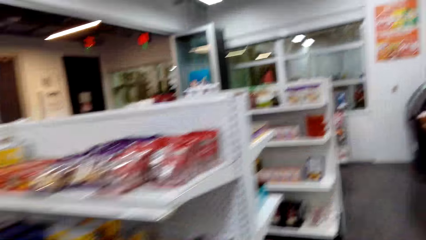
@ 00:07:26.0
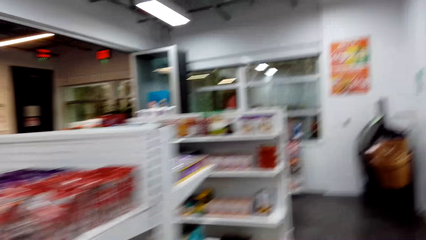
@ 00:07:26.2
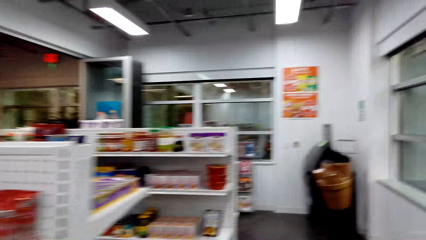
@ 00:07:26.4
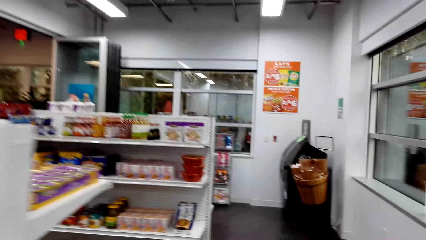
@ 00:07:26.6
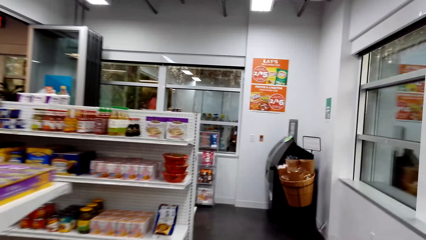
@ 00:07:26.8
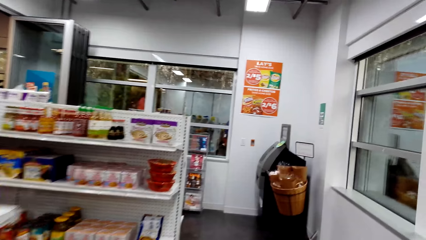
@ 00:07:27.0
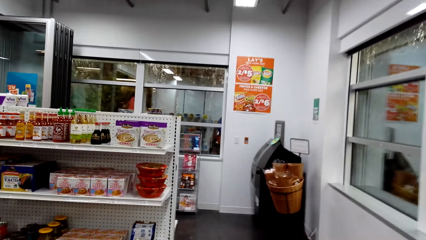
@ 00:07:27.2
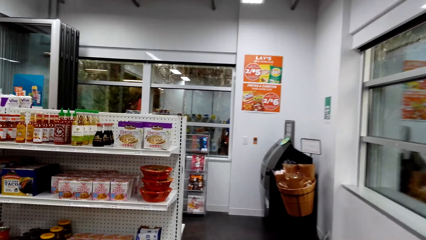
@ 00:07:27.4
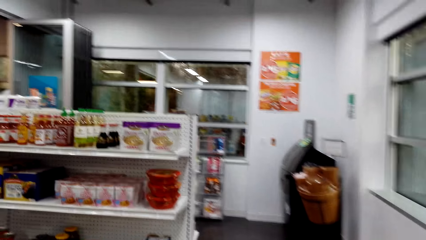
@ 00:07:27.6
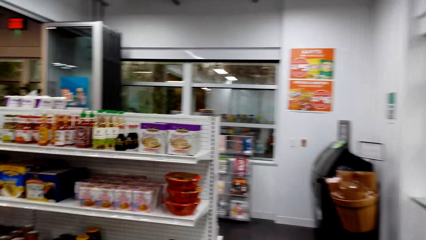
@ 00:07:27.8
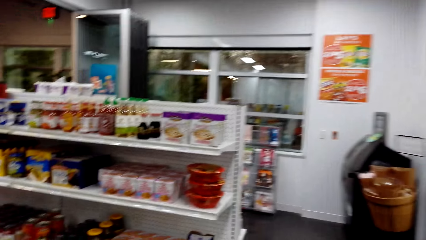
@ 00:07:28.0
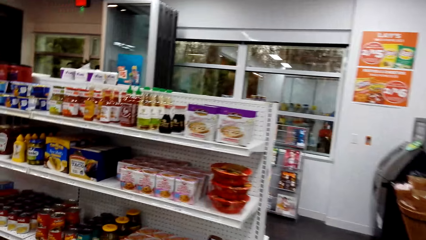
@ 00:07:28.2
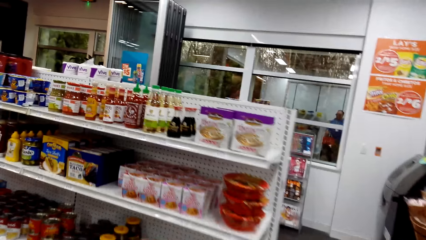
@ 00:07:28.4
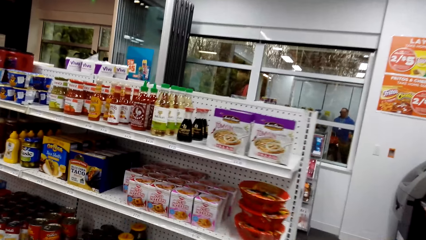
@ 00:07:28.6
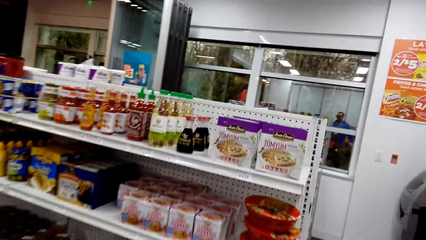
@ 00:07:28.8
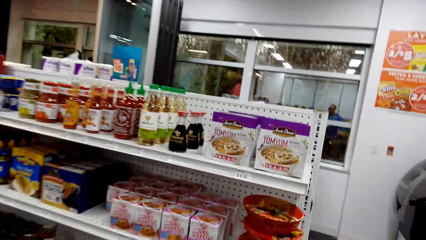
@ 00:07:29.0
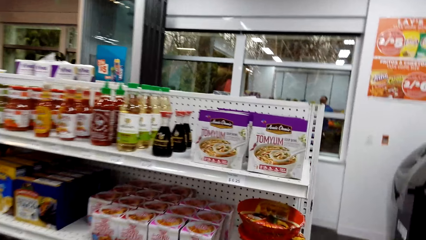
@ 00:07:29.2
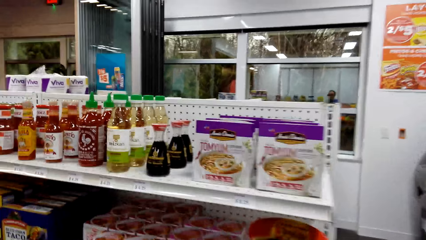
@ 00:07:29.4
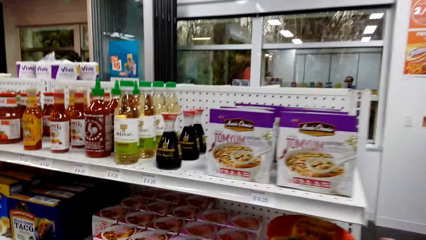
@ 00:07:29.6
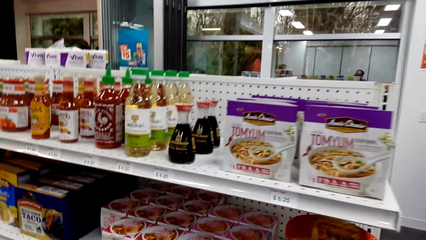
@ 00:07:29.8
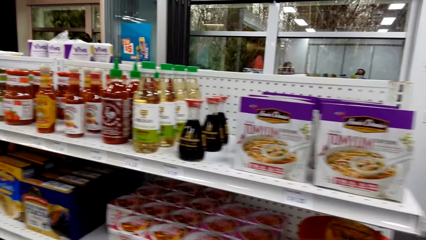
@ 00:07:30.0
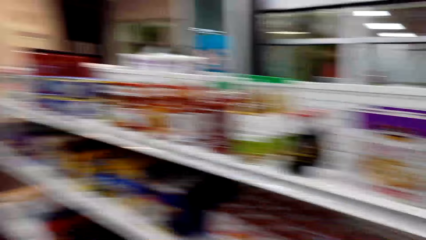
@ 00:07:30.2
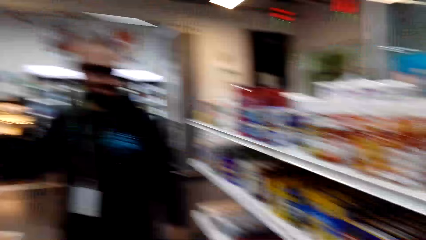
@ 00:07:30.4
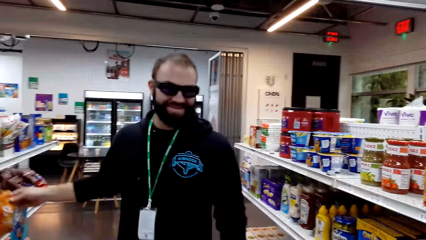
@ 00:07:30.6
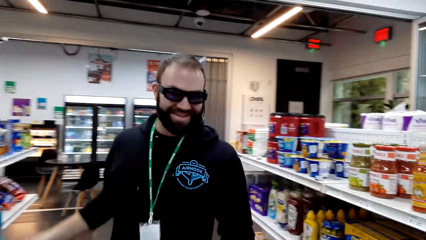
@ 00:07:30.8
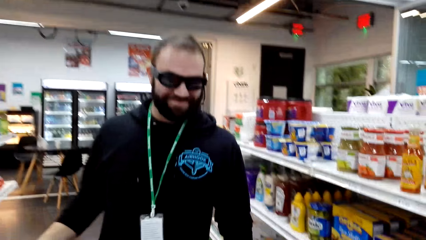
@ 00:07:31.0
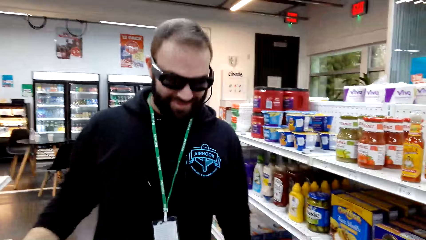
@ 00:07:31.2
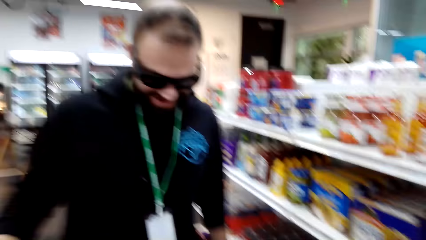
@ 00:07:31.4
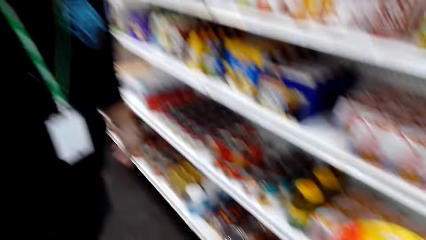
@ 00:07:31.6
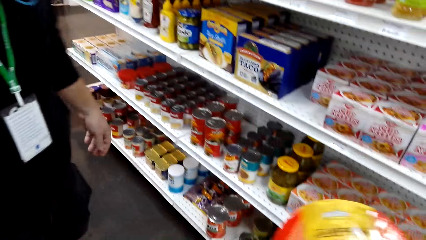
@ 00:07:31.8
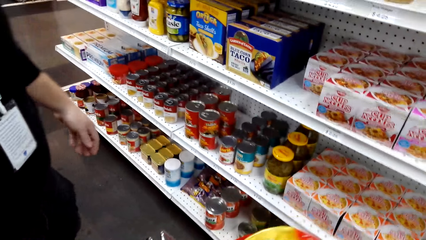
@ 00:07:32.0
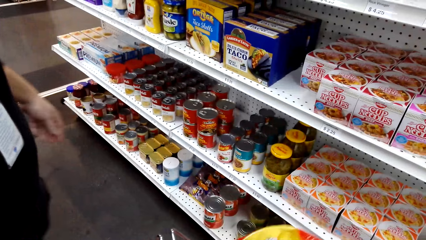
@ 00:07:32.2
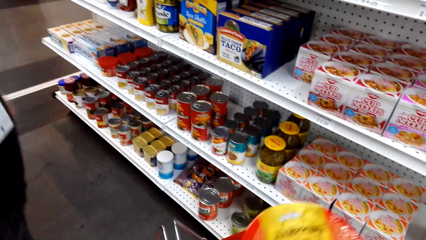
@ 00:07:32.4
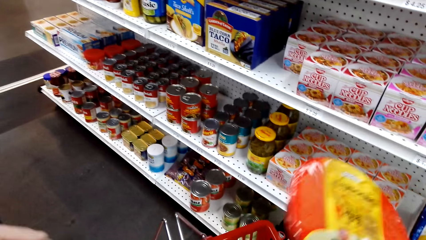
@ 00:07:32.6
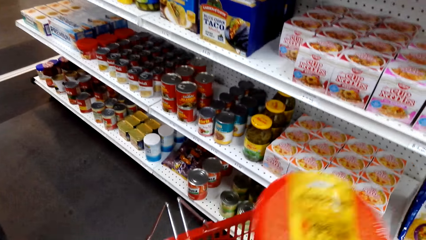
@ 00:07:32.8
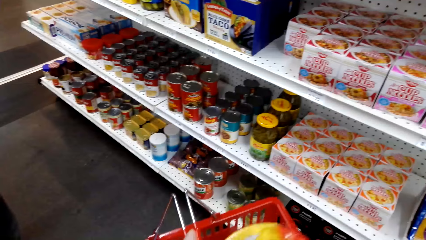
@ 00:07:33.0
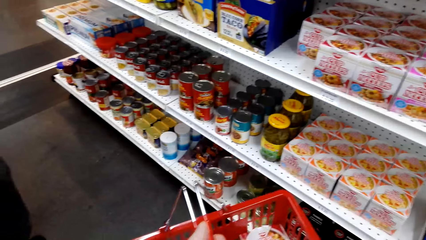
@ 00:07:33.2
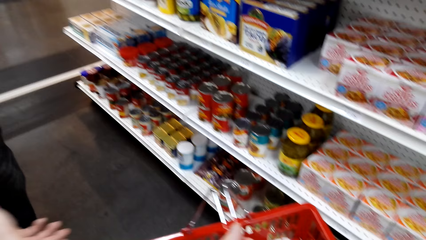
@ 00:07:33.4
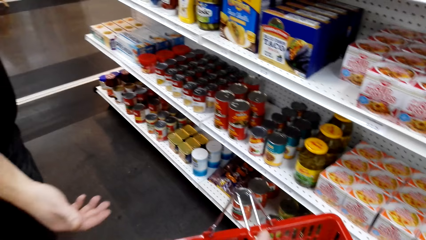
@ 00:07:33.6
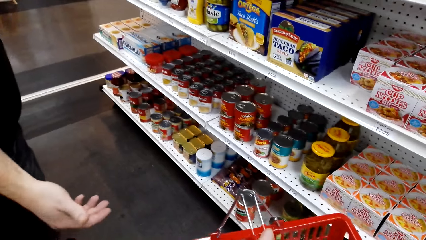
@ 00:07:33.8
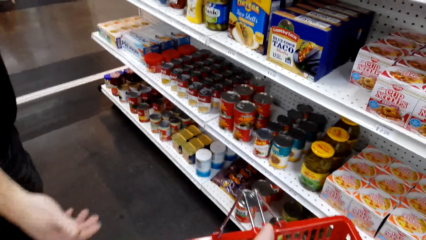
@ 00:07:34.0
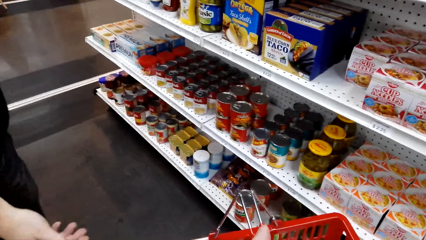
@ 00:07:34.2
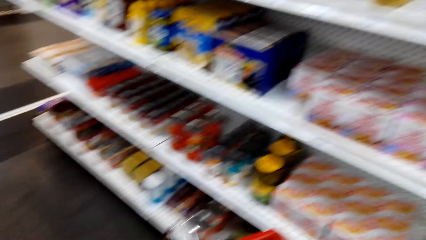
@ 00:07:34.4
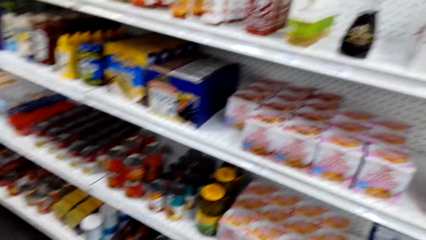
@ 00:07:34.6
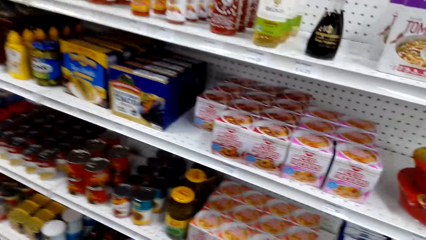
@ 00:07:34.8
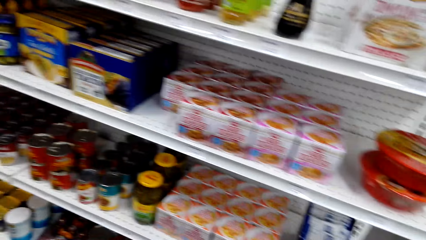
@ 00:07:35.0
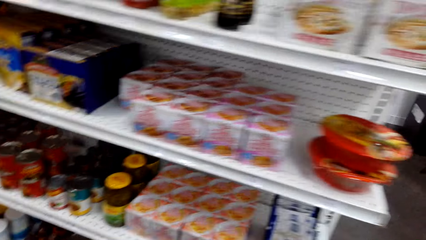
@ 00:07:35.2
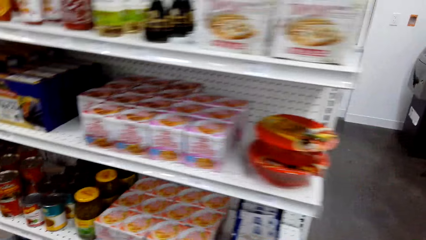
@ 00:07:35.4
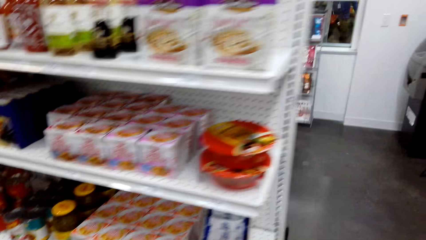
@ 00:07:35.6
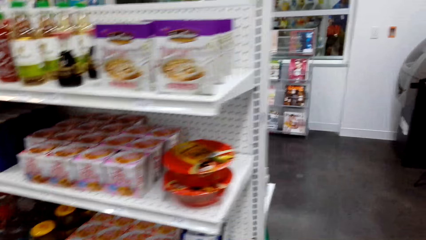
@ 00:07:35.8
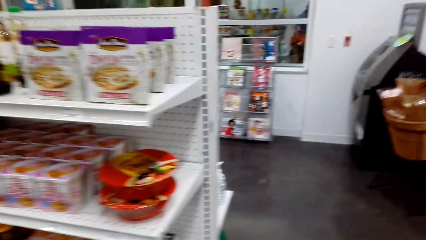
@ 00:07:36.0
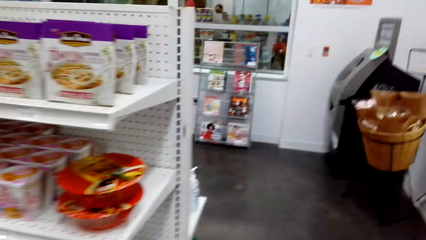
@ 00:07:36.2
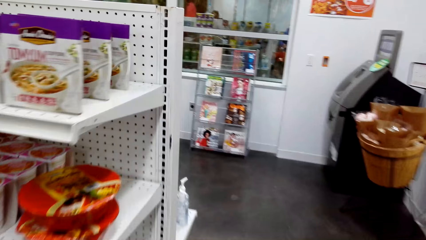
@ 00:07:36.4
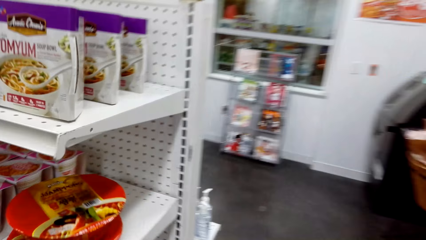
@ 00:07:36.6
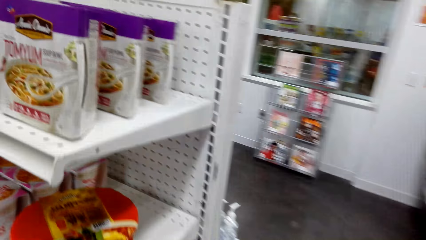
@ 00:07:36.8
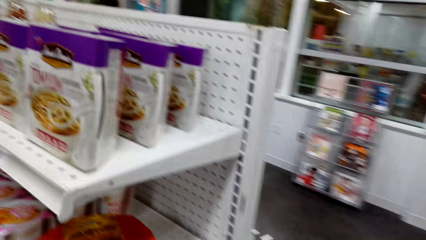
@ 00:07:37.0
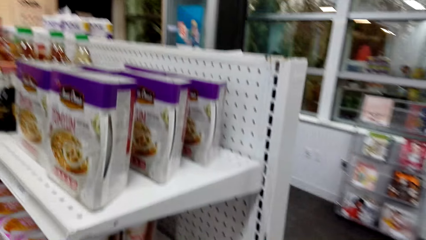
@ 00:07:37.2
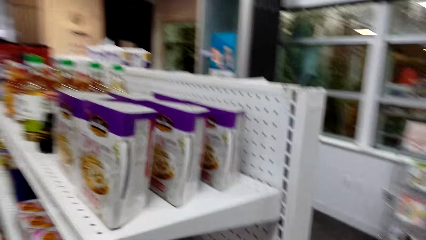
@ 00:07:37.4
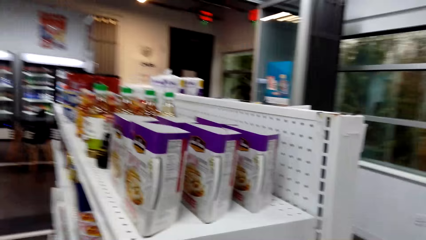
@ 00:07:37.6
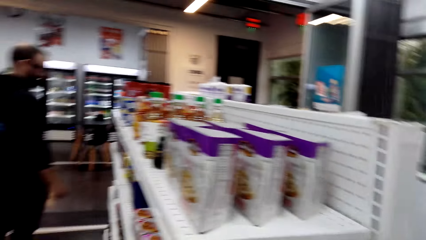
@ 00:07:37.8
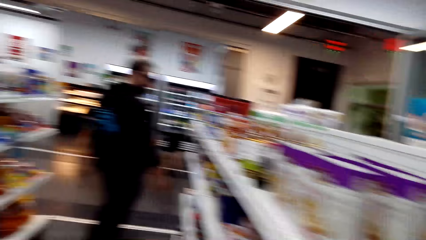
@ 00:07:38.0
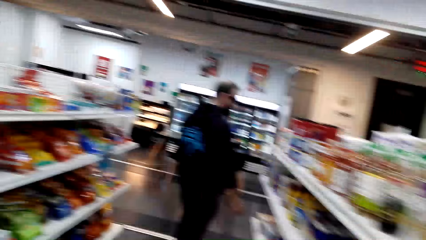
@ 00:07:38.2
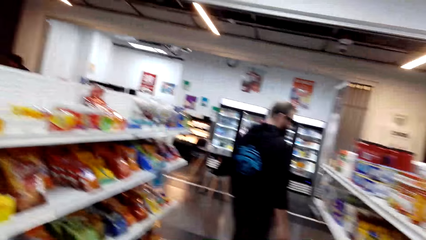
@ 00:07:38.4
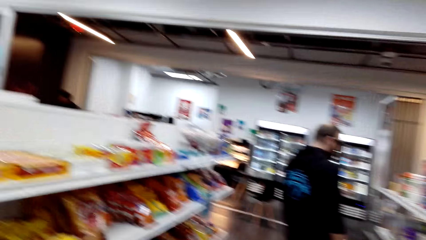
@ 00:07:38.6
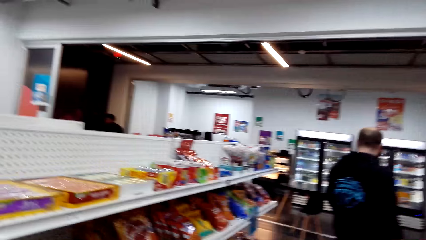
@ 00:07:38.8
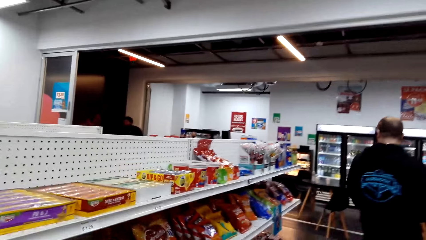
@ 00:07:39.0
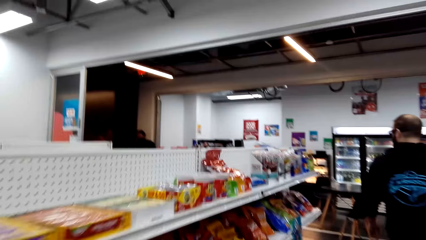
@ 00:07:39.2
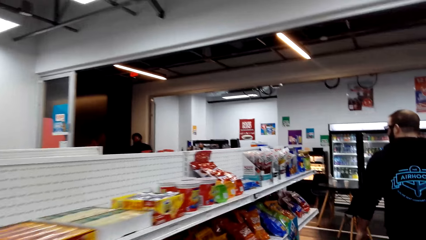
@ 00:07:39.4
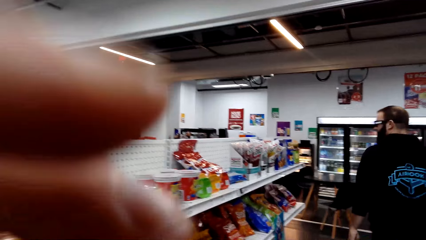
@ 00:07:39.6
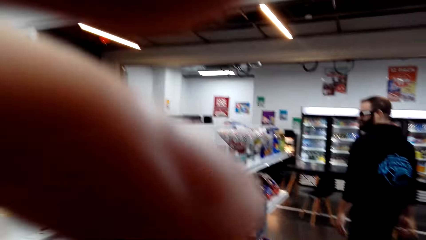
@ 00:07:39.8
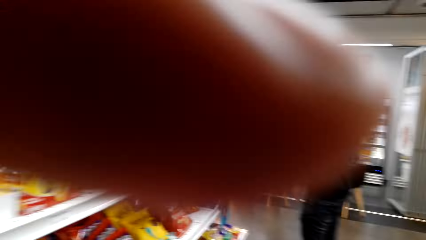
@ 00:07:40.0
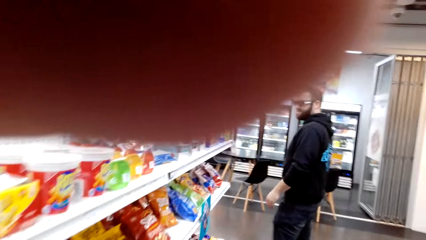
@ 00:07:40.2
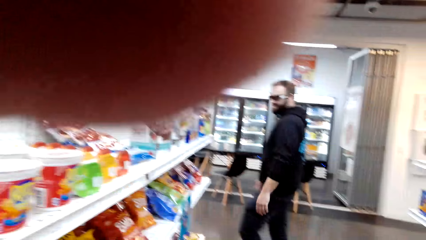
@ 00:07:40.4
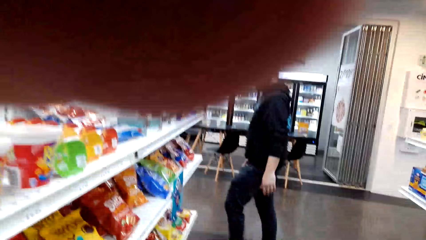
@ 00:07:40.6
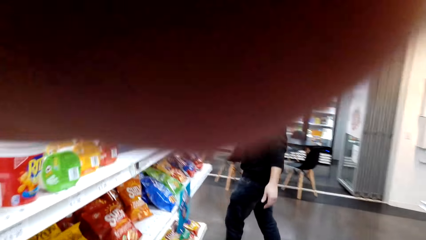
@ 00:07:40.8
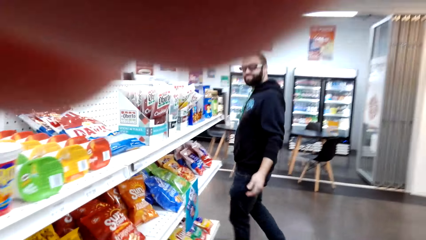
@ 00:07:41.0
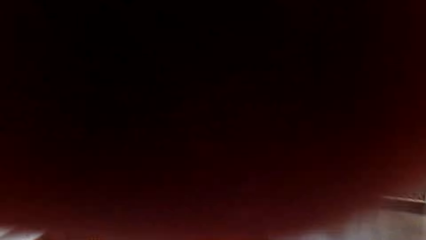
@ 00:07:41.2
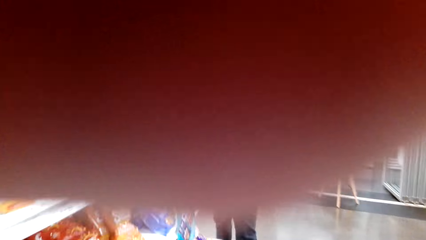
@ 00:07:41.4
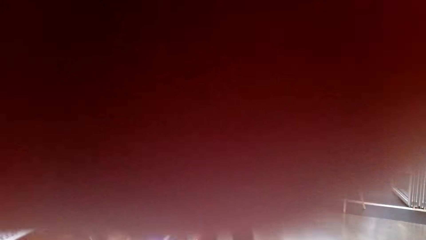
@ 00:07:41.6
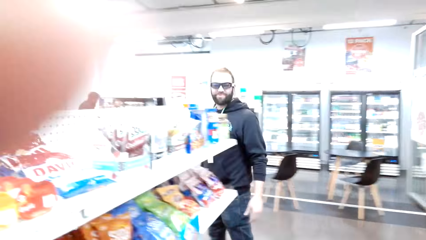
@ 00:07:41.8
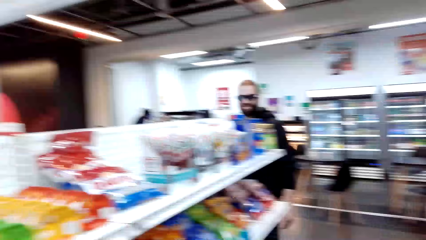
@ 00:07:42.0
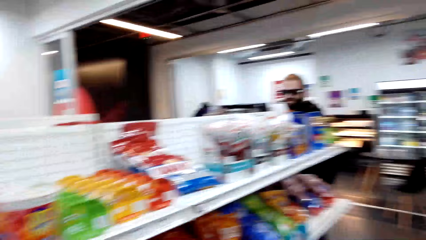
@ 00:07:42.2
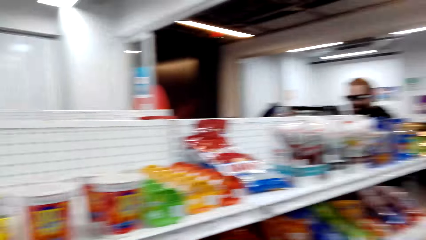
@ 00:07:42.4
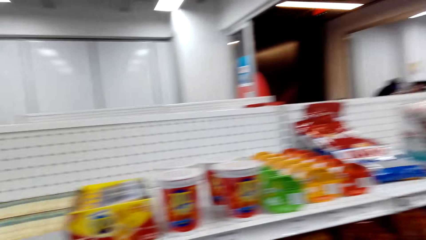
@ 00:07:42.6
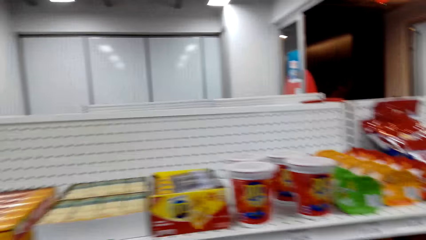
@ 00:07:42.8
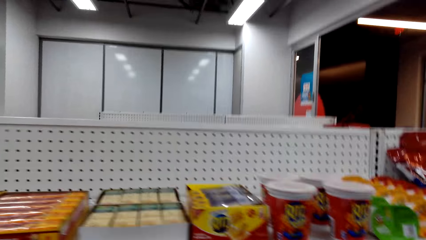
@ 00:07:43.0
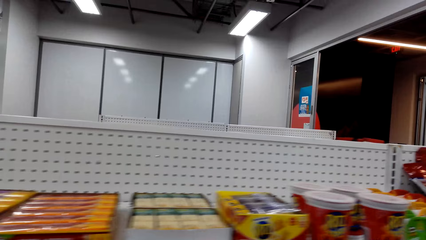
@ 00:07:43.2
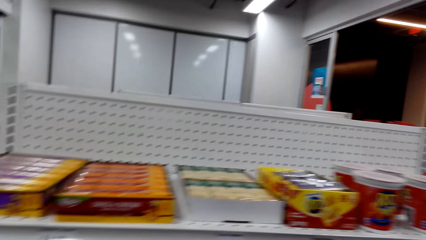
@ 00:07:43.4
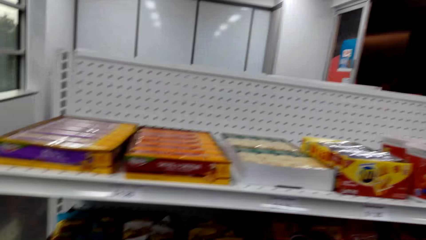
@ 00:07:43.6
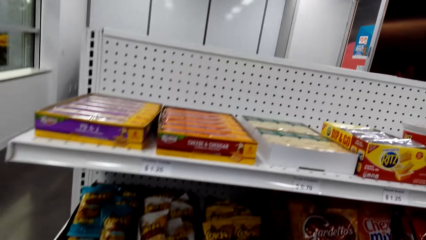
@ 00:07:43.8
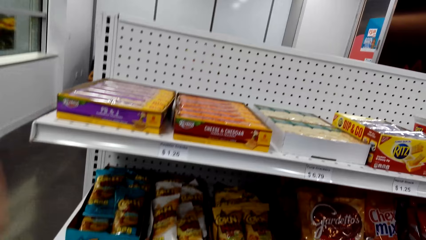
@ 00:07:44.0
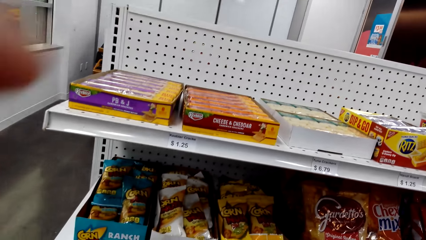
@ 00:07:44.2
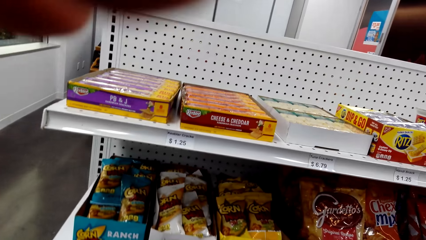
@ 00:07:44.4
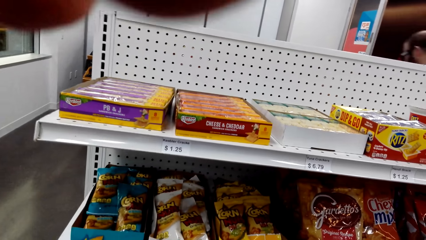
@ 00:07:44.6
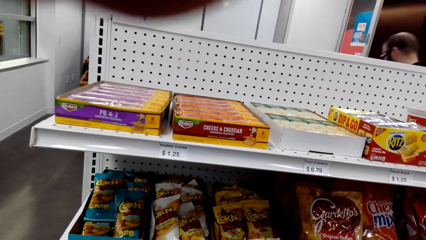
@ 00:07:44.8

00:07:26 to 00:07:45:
The camera wearer dialogs with a person and walks around the store shelf. They dialog with the person and pick Paldo Jjampong Noodles. The person talks to the camera wearer. The camera wearer puts something in the basket, walks around the store shelf, dialogs with the person, lifts a hand, lowers the hand, and walks around the store shelf. The person moves around.
